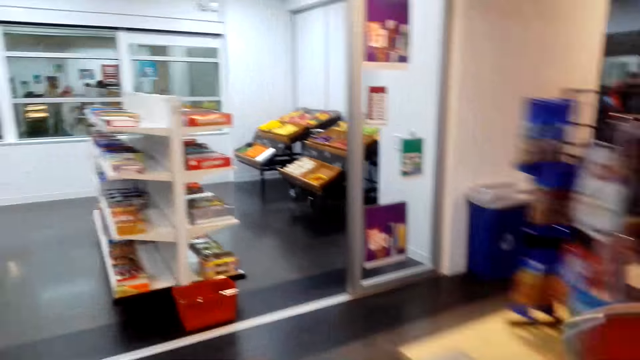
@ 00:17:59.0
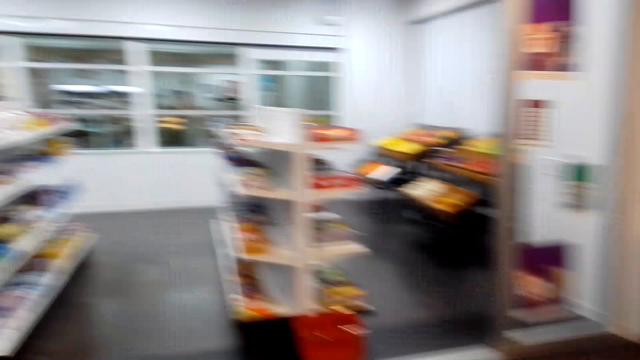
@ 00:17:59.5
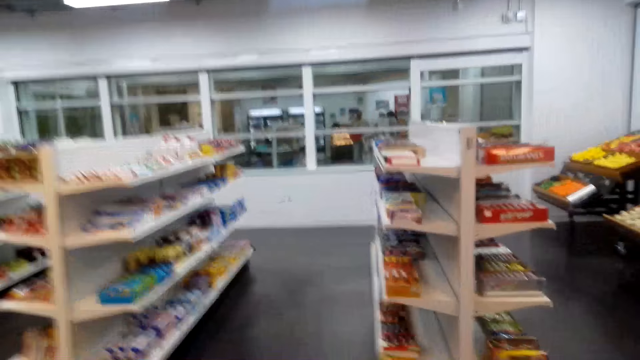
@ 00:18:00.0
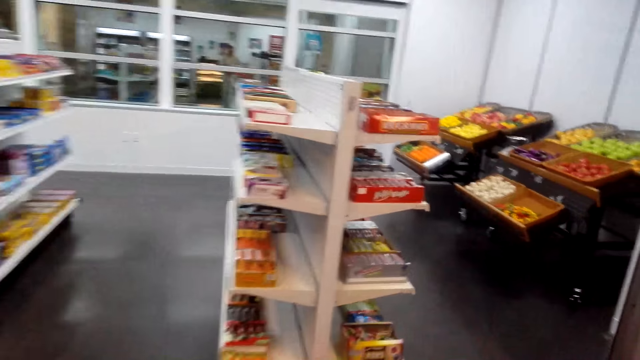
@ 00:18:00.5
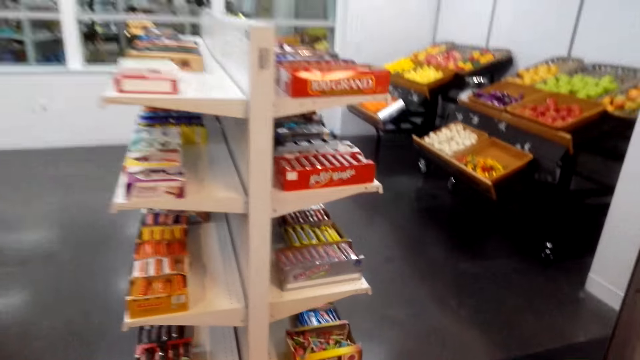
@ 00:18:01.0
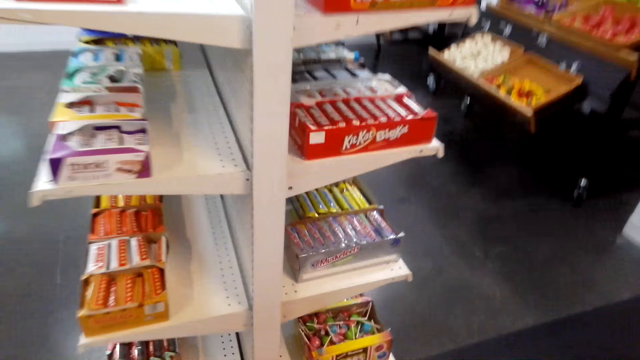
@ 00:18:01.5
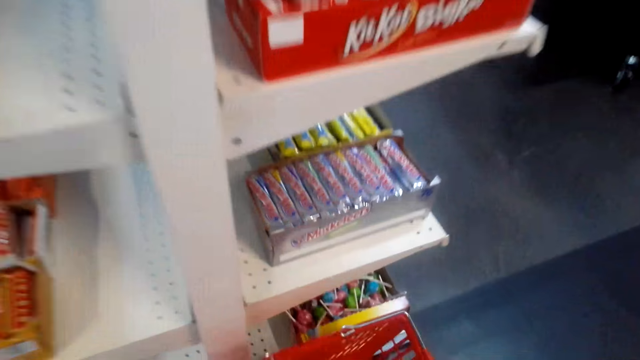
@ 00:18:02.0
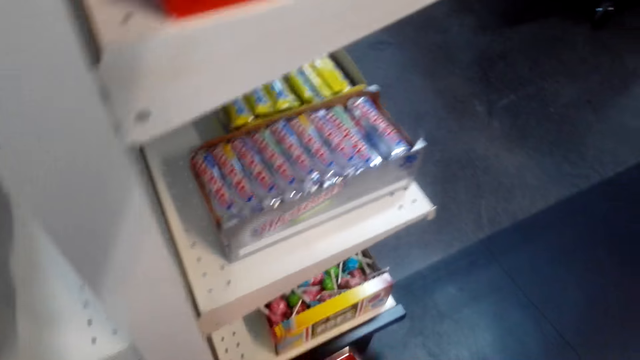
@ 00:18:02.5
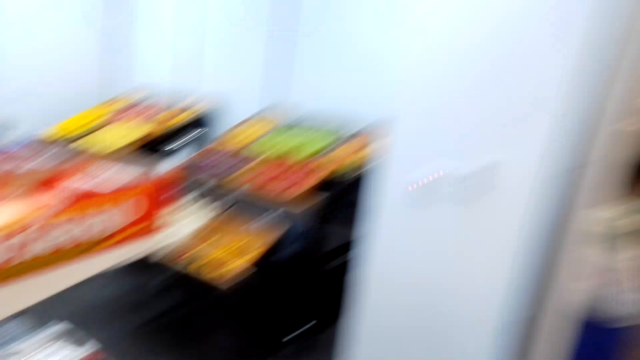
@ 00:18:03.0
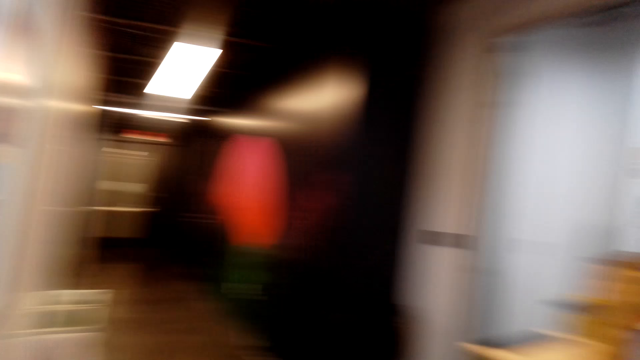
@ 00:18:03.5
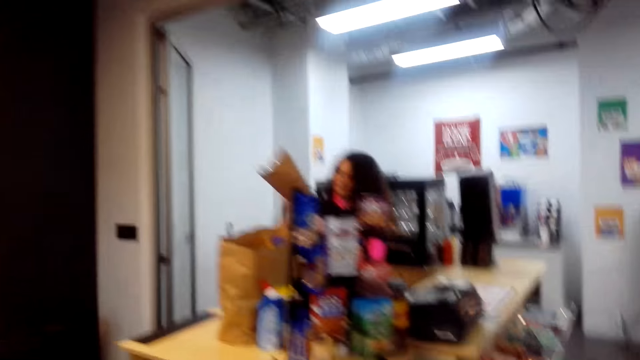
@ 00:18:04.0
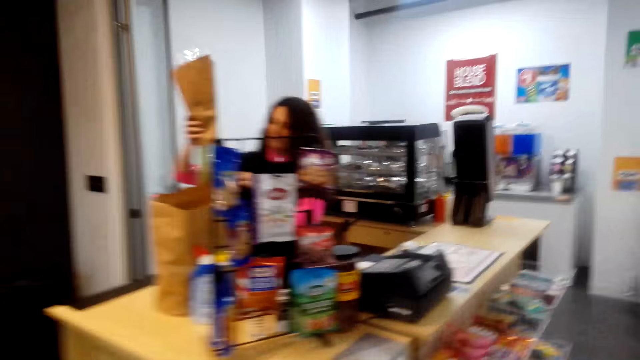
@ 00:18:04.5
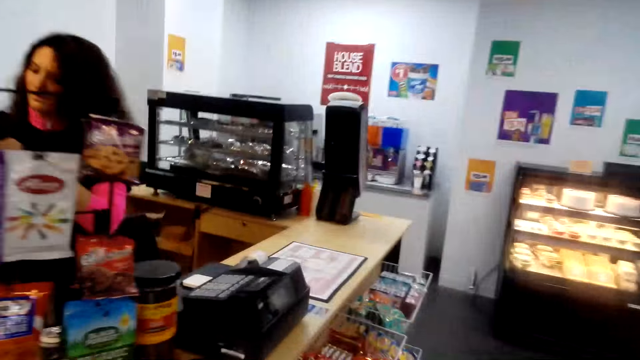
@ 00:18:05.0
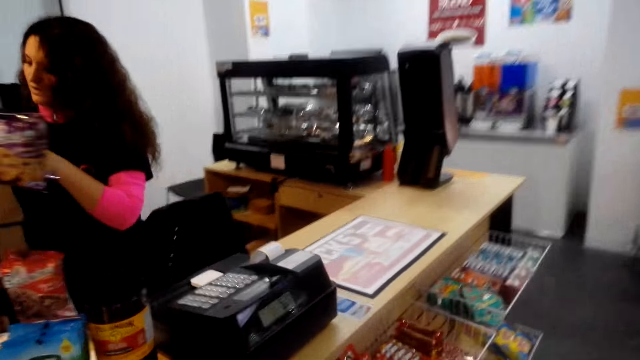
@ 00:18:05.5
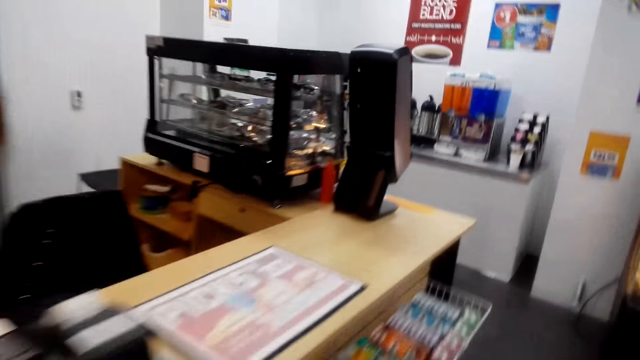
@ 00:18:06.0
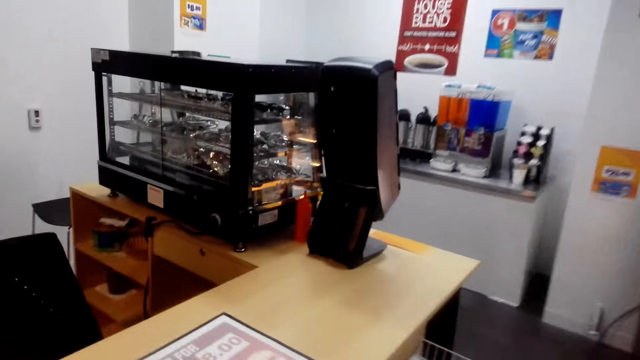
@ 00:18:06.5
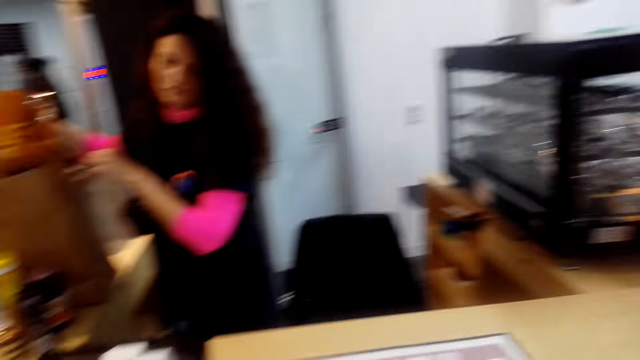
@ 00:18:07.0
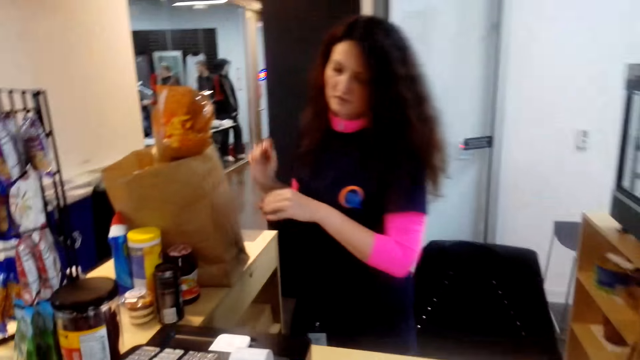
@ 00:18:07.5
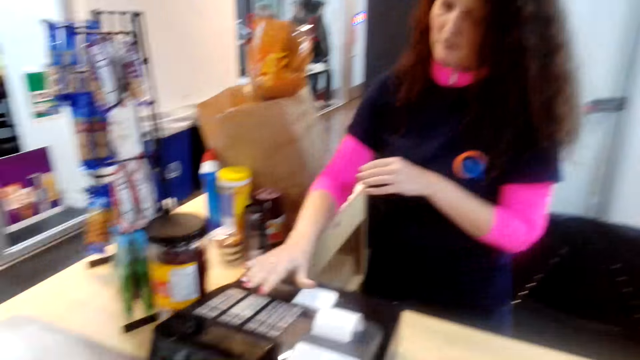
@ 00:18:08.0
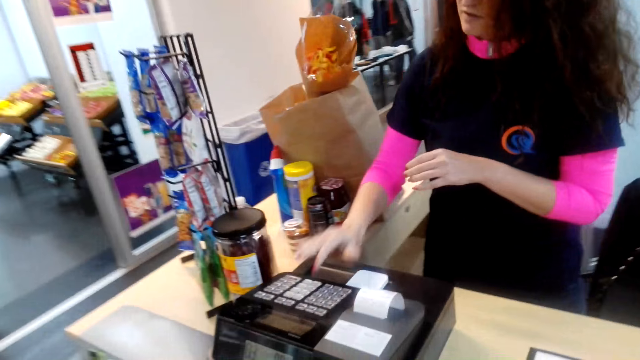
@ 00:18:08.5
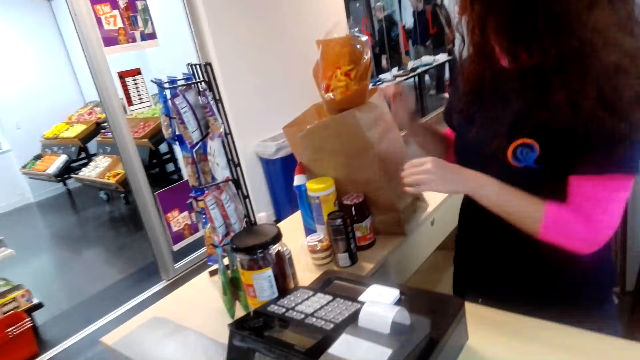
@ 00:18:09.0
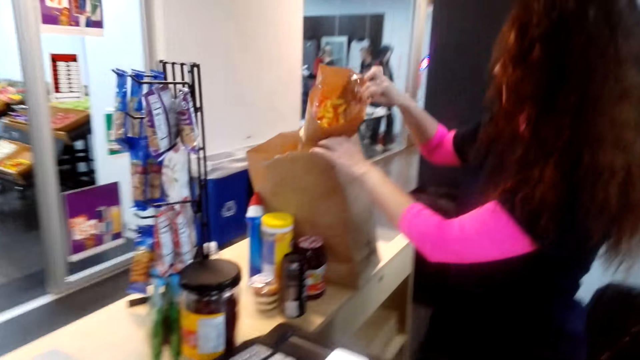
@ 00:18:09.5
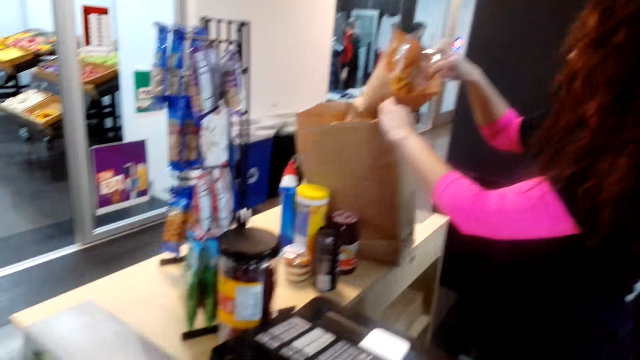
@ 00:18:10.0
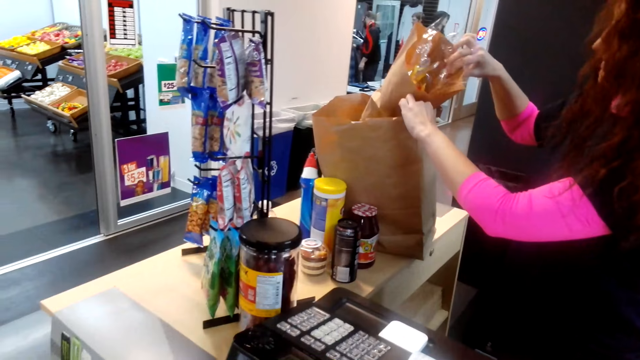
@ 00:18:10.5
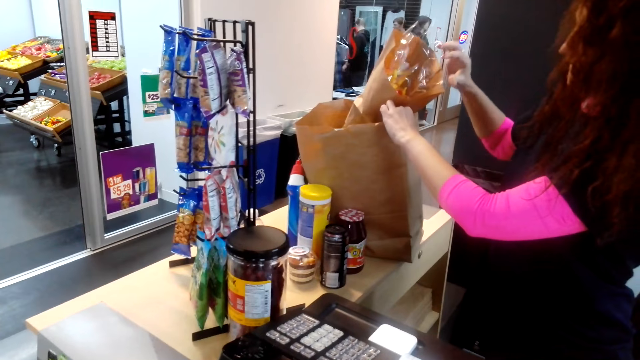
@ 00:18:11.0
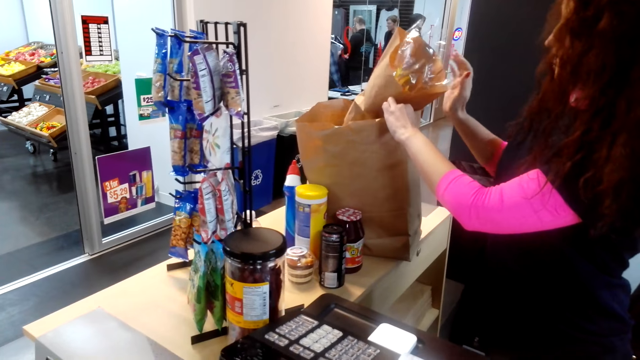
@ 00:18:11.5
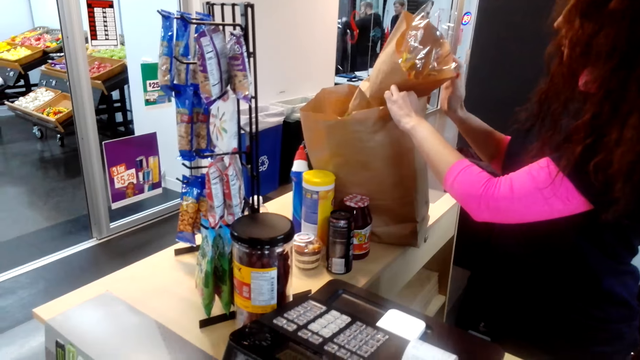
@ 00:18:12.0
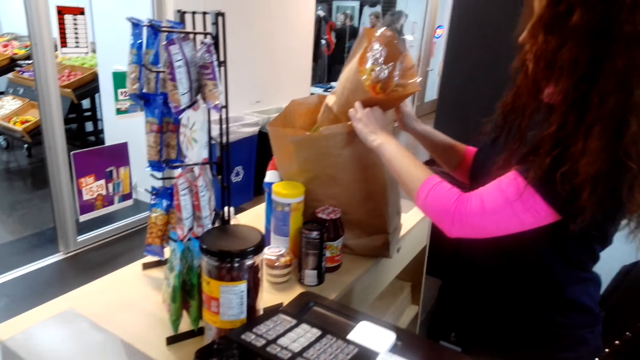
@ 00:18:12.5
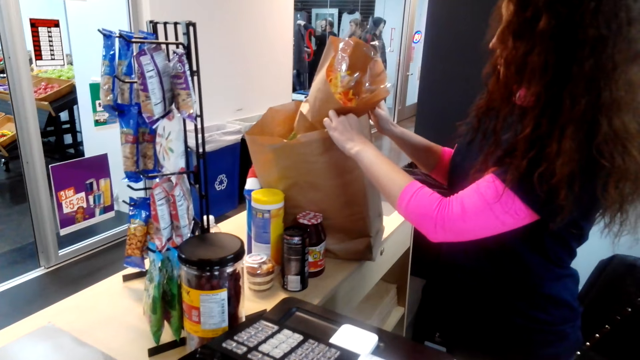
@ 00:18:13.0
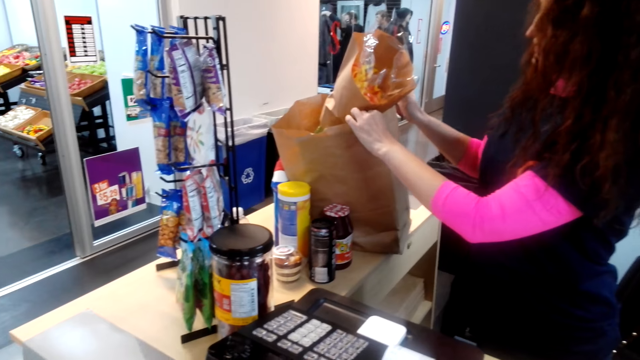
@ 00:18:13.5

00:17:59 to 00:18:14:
The camera wearer walks. They take some sweets and walk. They put a shopping basket on the floor. The attendant calculates the prices of the stuff bought using a counter machine. The attendant packs the stuff.

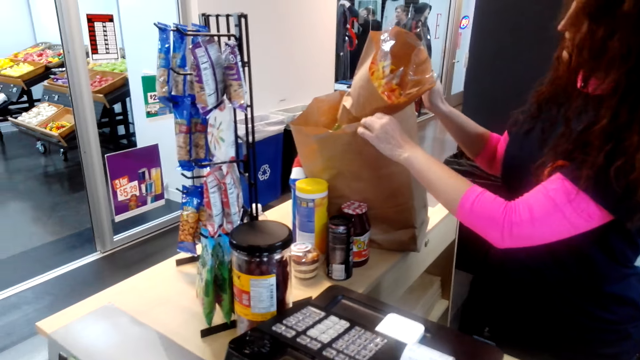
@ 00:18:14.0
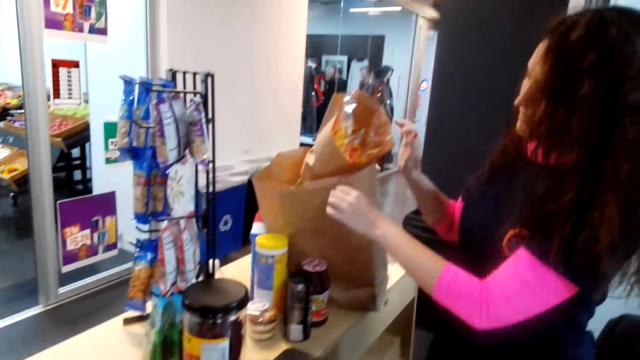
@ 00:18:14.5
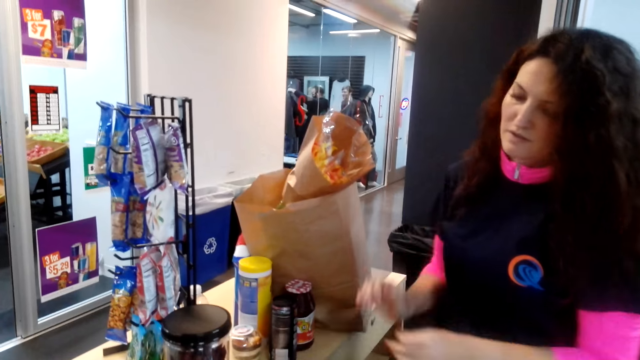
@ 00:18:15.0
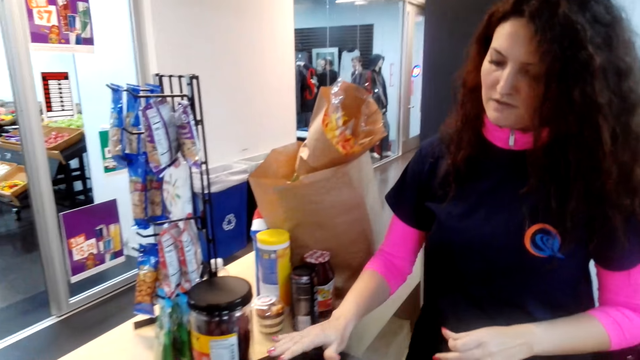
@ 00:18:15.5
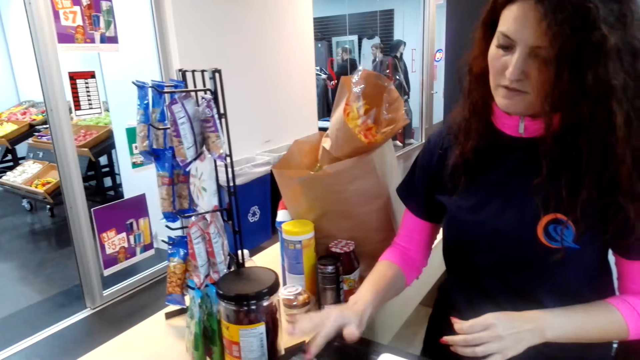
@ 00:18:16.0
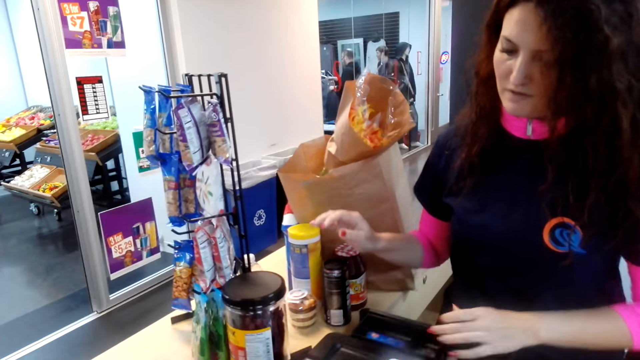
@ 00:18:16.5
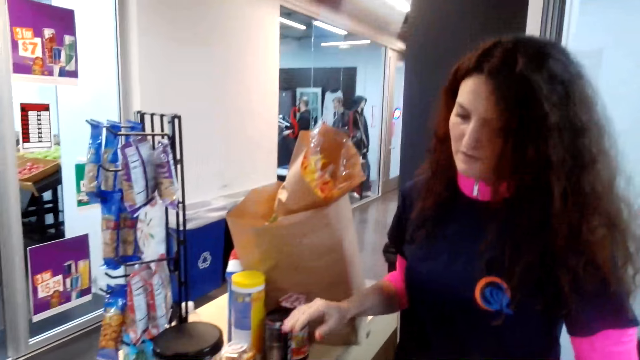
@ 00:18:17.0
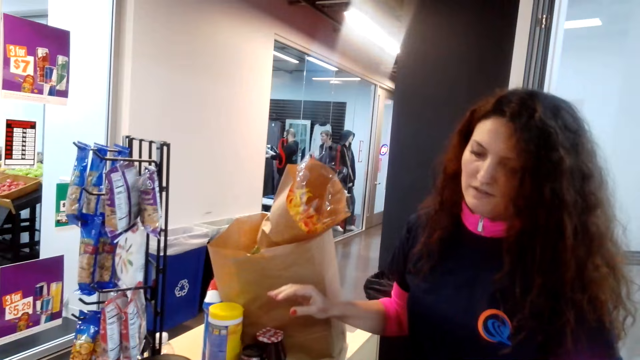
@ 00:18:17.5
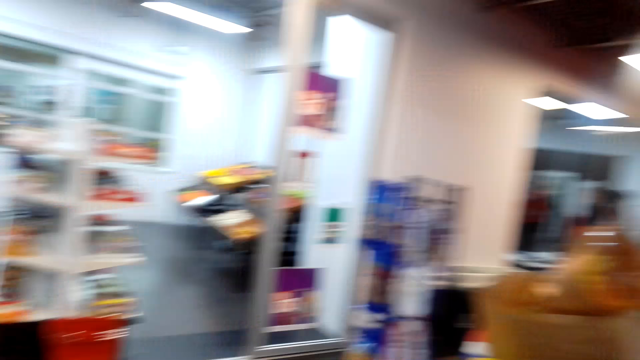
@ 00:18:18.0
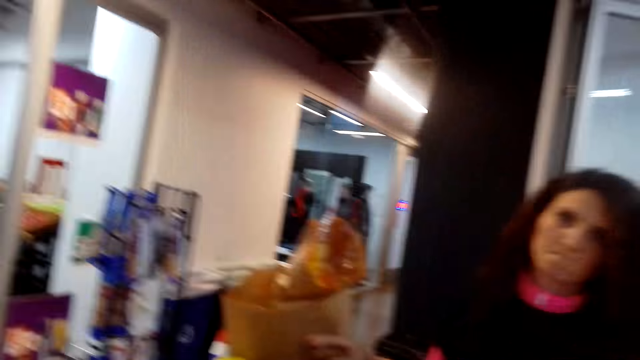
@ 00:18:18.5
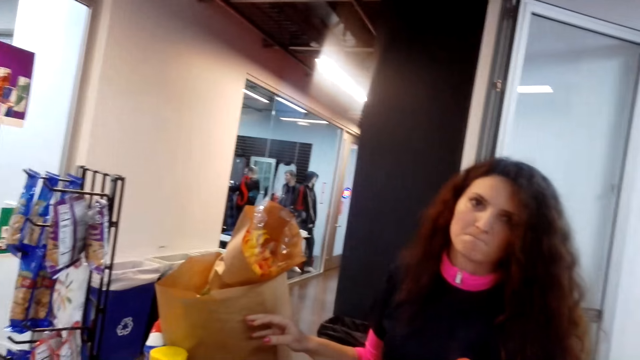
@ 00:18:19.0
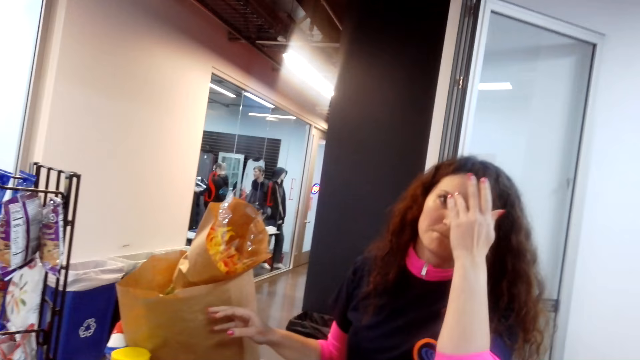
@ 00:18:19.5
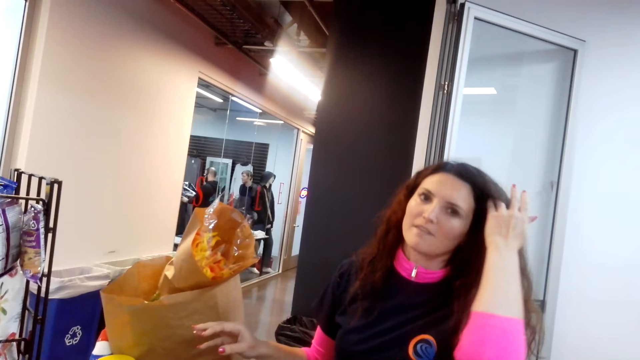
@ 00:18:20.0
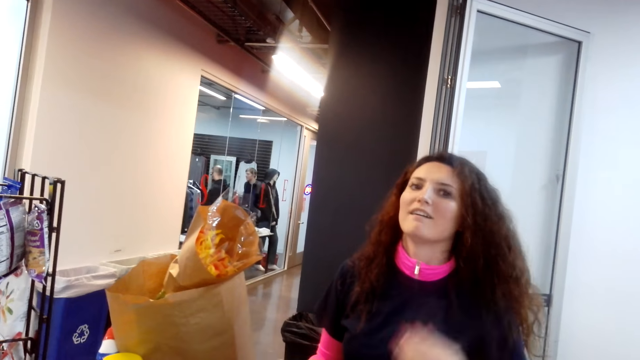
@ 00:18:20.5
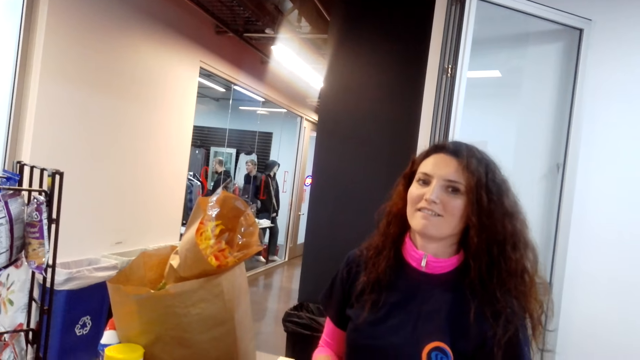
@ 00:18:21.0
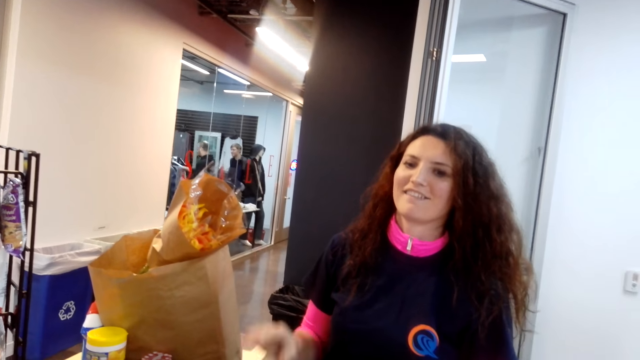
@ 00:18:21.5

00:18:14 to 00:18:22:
The camera wearer talks.
